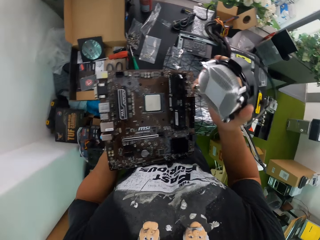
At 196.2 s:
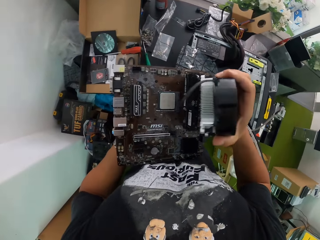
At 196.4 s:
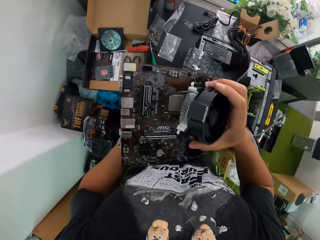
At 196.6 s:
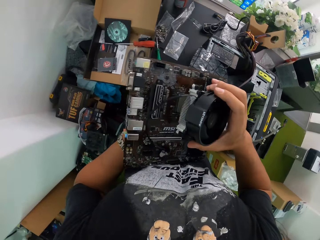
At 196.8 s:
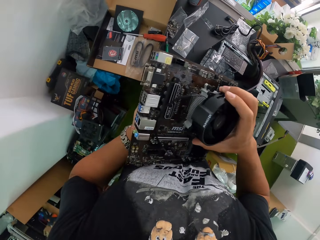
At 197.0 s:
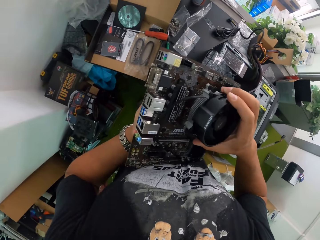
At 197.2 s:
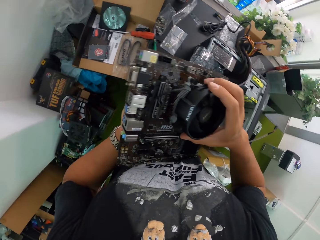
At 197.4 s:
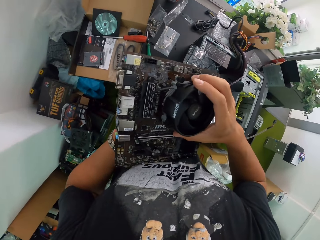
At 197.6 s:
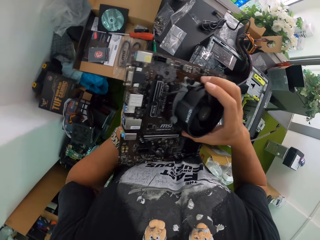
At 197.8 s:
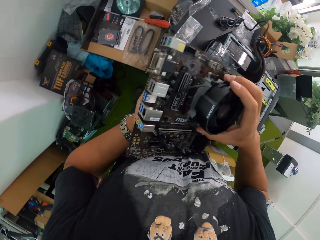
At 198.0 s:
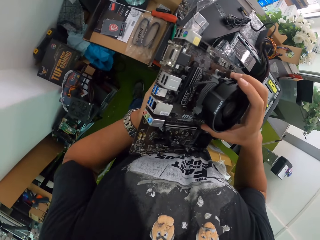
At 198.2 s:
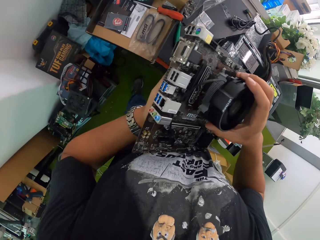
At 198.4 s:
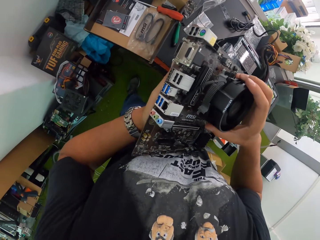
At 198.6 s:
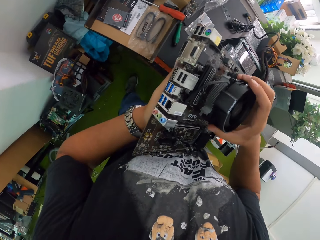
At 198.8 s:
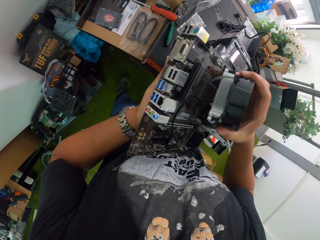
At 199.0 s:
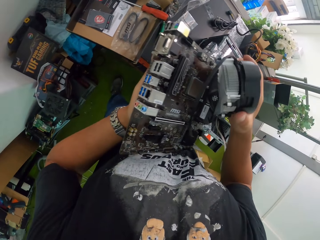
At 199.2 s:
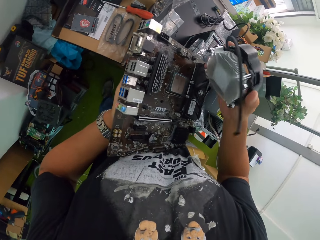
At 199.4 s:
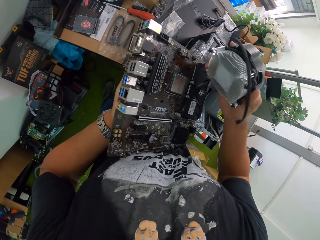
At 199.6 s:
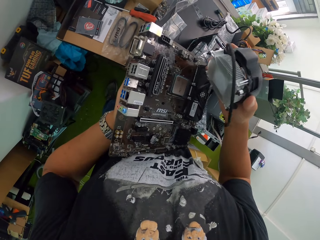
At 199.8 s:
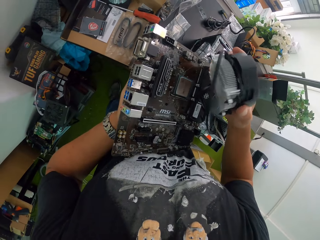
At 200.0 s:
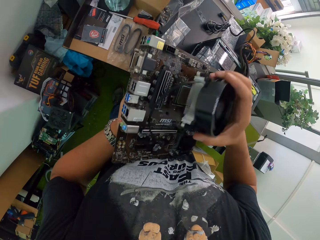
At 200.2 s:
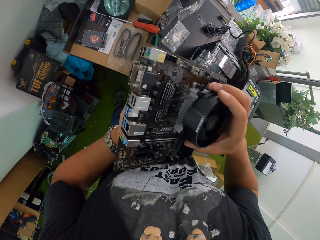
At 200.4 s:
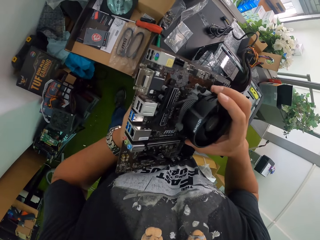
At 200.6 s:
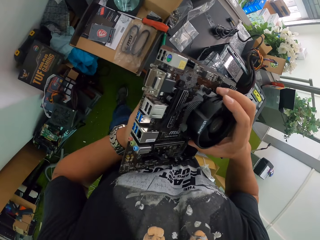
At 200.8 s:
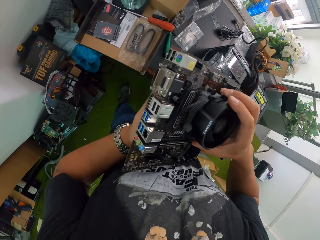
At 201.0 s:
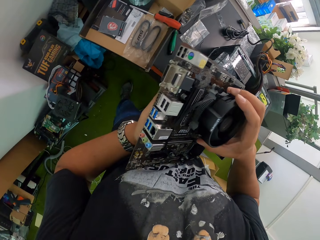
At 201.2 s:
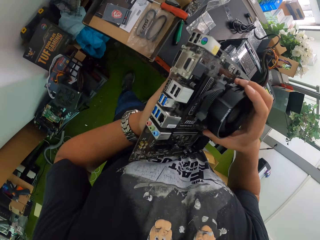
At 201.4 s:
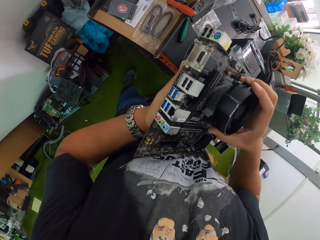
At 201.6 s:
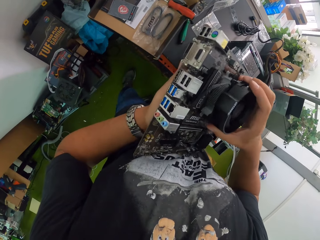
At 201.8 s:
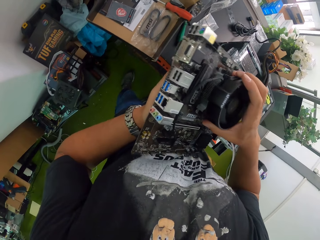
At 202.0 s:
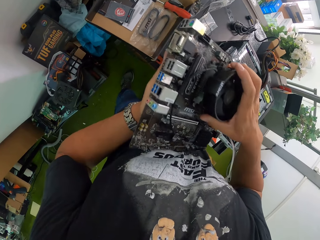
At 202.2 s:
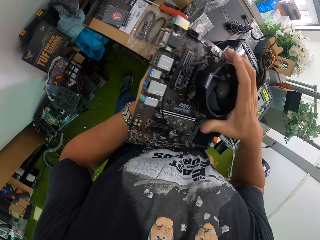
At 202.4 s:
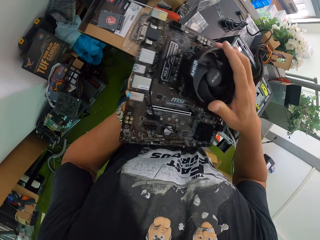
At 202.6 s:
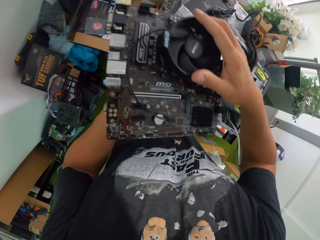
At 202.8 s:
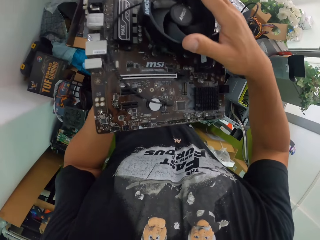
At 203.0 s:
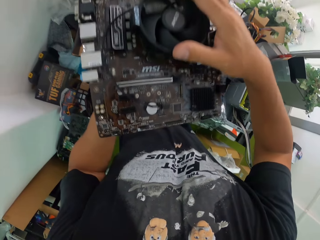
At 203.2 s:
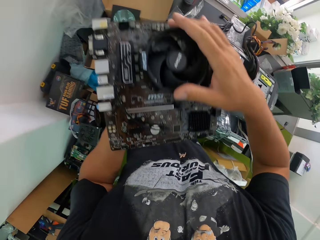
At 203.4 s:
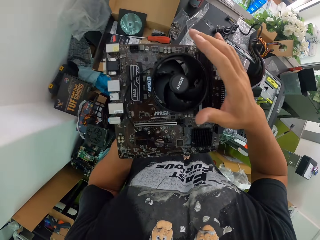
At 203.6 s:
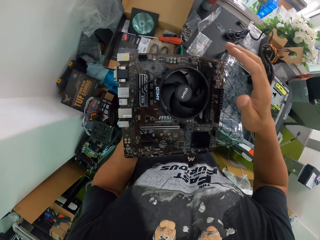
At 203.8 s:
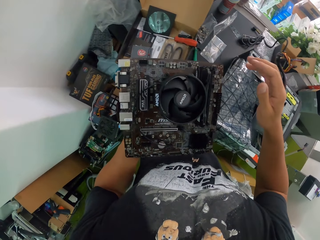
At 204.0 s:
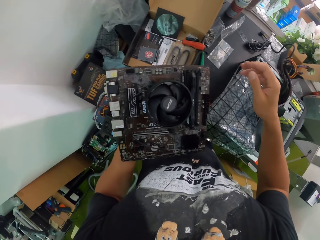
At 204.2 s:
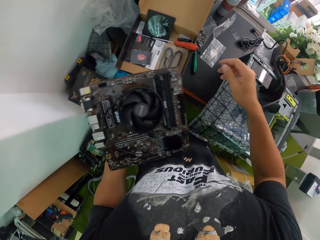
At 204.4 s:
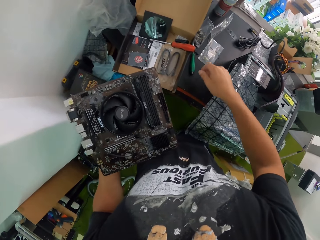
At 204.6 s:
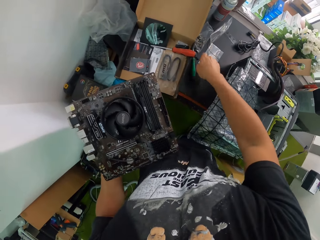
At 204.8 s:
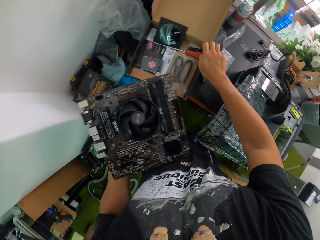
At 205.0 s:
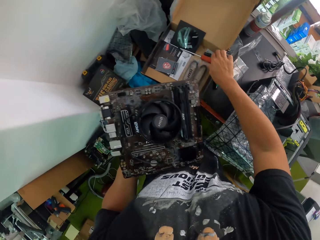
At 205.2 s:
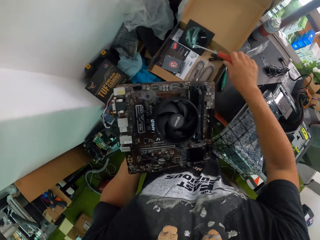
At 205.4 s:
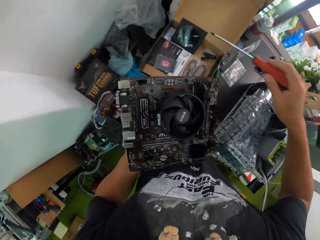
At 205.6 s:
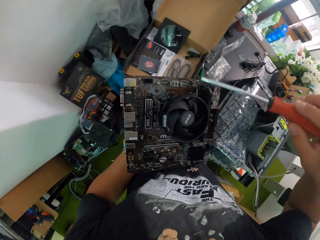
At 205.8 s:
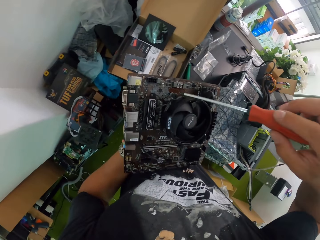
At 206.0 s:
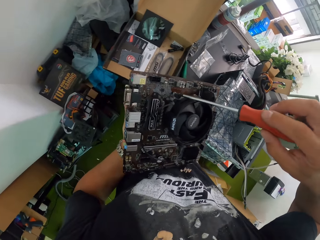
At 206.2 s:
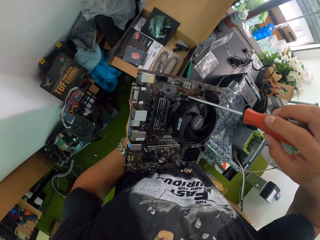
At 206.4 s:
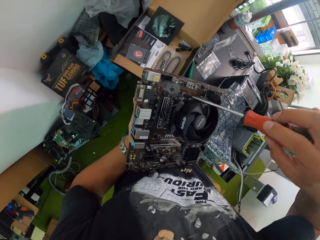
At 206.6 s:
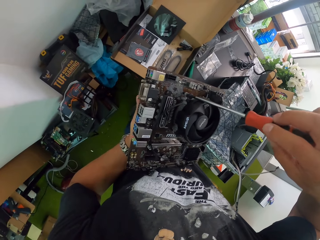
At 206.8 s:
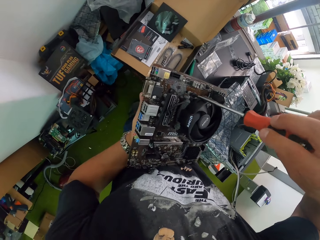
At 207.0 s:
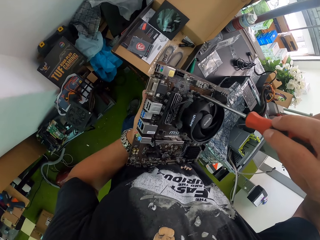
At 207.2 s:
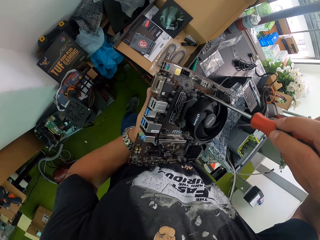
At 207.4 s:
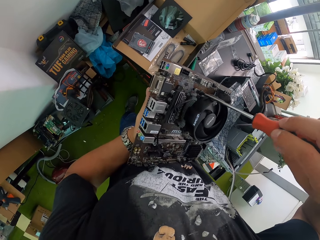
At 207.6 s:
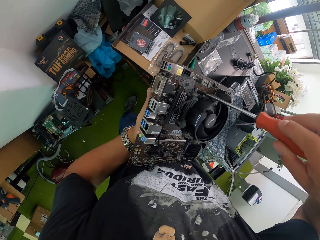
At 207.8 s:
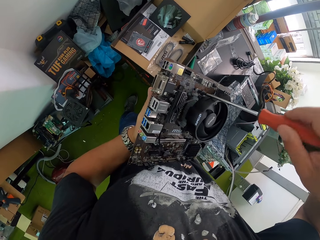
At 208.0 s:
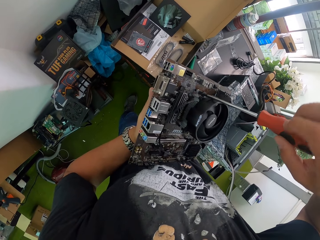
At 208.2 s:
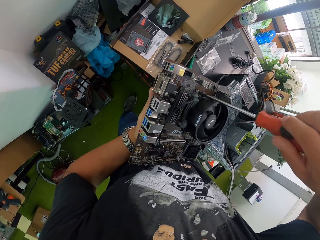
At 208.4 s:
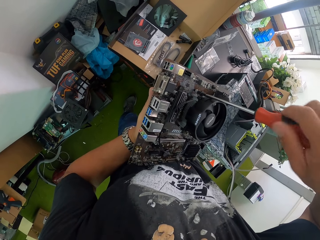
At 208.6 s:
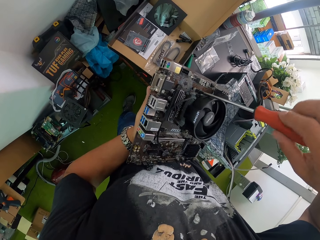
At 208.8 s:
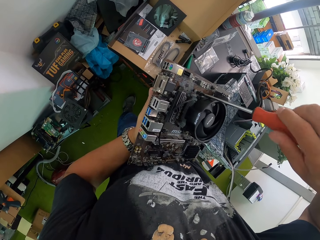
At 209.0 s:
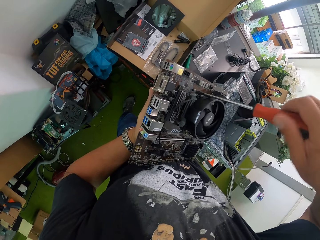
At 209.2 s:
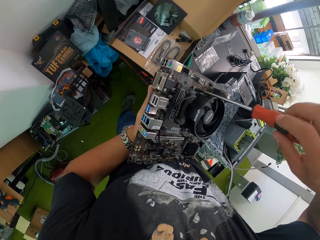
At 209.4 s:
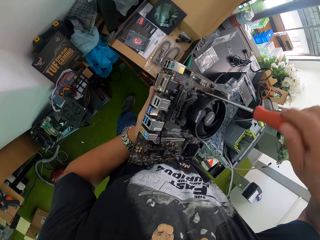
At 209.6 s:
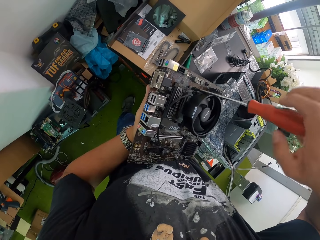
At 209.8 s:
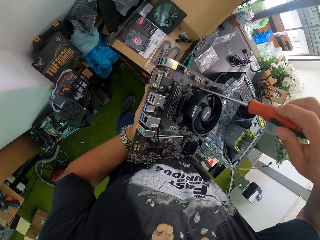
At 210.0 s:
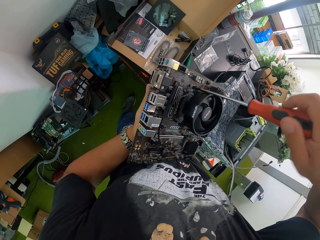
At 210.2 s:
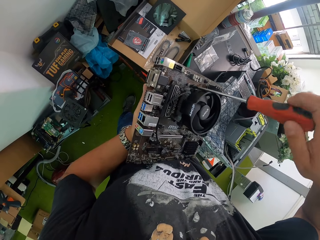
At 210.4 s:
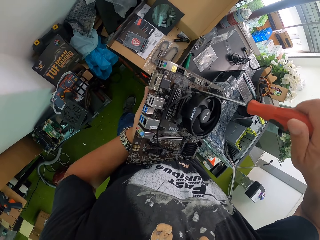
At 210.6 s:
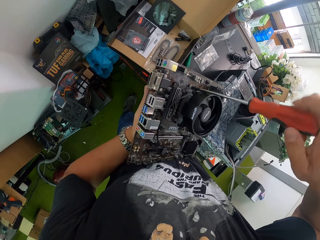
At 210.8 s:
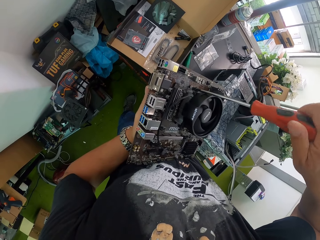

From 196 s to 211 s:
The camera wearer holds the system processor fan or CPU fan over the motherboard with his right hand. He fits the CPU fan on the motherboard. He raises the system processor fan with his right hand. He fixes the system processor fan to the motherboard with his right hand. He picks up the screwdriver from the box with his right hand. He tightens a screw on the motherboard with the screwdriver in his right hand.

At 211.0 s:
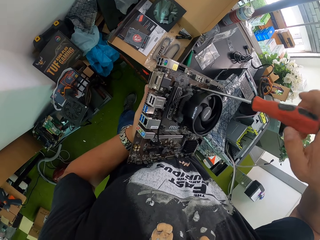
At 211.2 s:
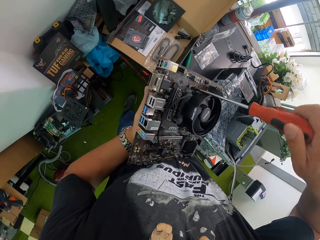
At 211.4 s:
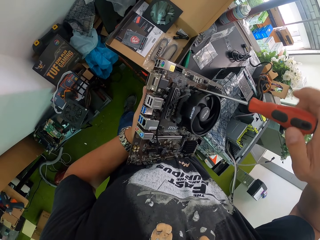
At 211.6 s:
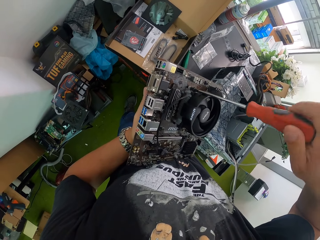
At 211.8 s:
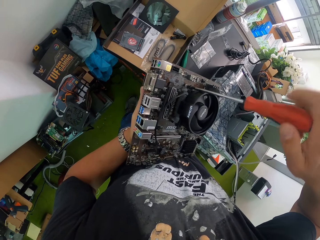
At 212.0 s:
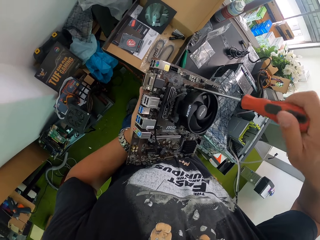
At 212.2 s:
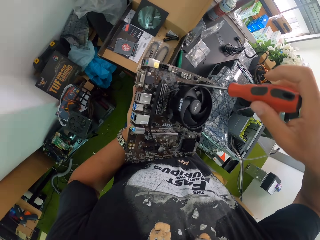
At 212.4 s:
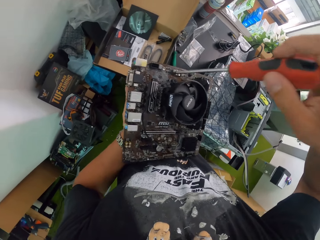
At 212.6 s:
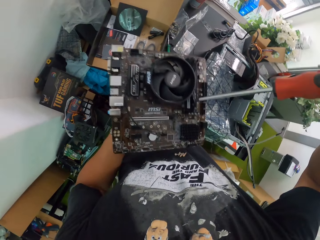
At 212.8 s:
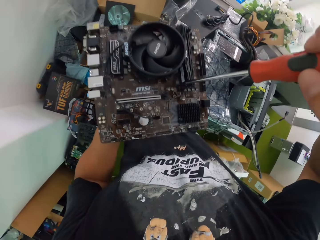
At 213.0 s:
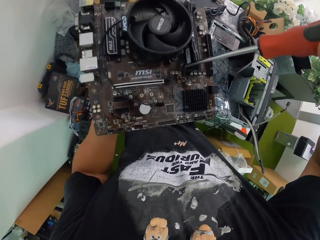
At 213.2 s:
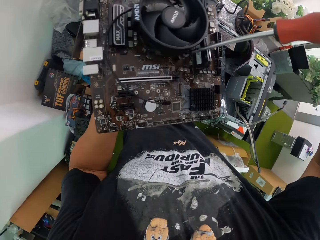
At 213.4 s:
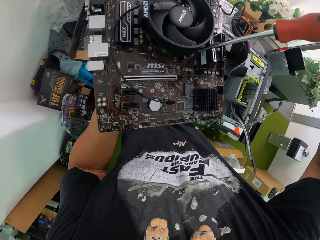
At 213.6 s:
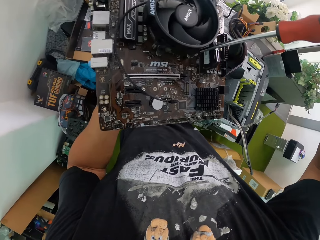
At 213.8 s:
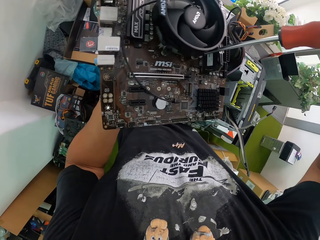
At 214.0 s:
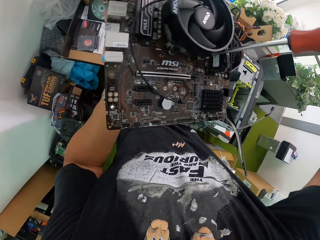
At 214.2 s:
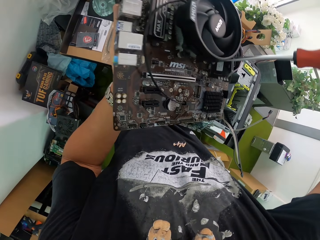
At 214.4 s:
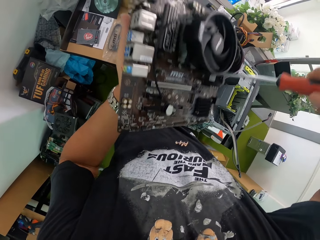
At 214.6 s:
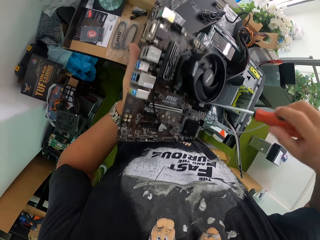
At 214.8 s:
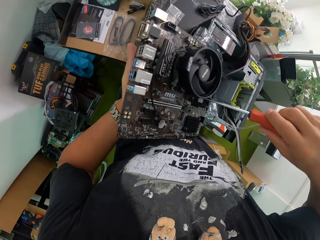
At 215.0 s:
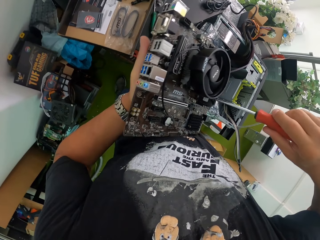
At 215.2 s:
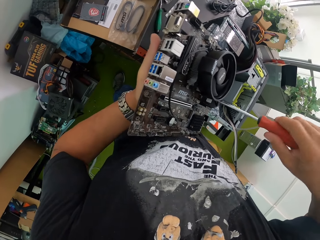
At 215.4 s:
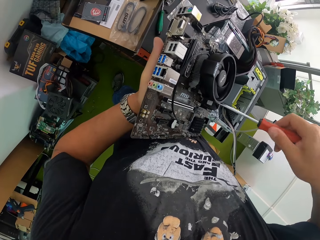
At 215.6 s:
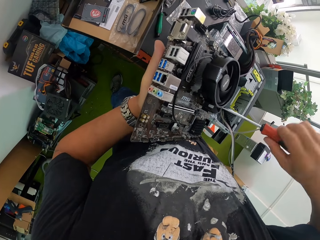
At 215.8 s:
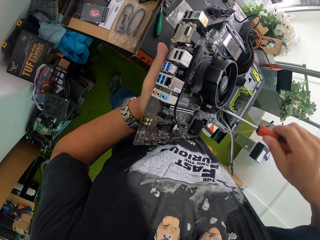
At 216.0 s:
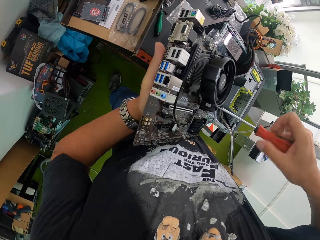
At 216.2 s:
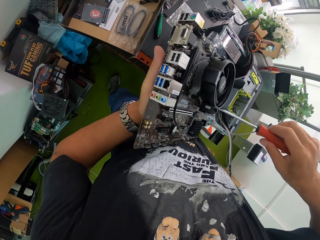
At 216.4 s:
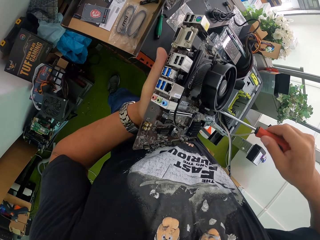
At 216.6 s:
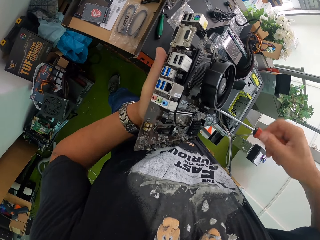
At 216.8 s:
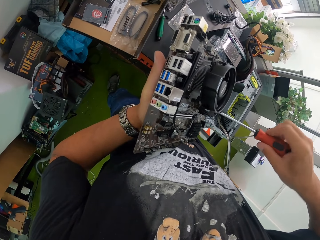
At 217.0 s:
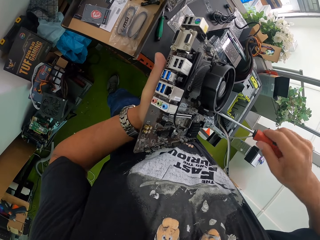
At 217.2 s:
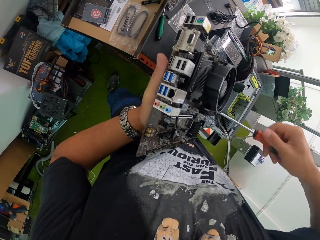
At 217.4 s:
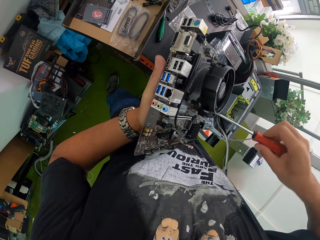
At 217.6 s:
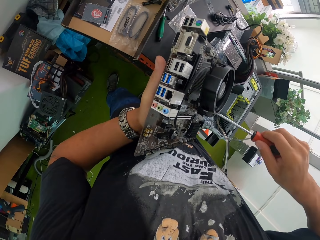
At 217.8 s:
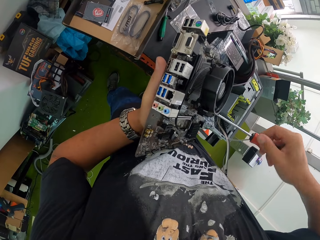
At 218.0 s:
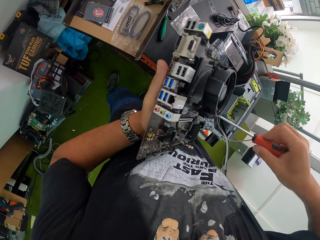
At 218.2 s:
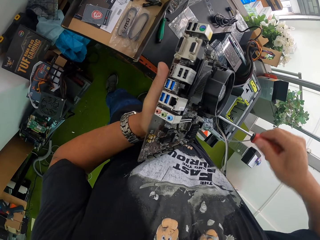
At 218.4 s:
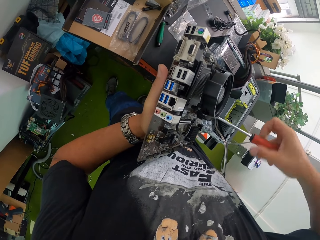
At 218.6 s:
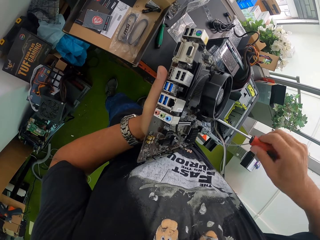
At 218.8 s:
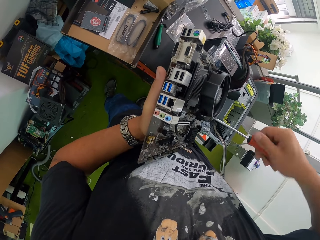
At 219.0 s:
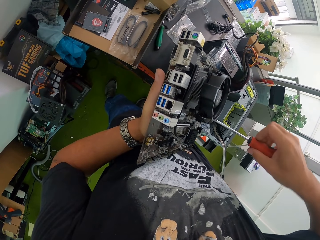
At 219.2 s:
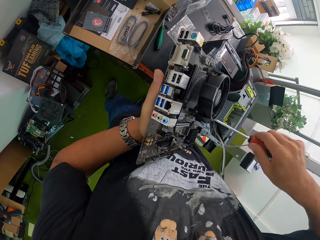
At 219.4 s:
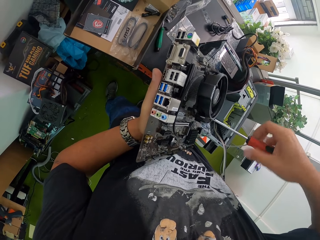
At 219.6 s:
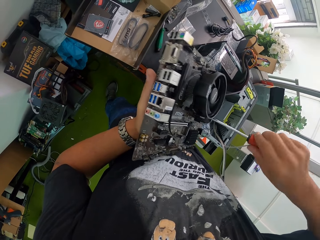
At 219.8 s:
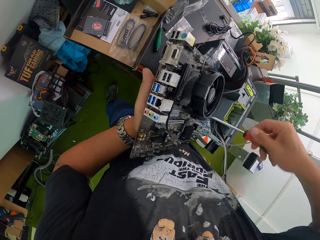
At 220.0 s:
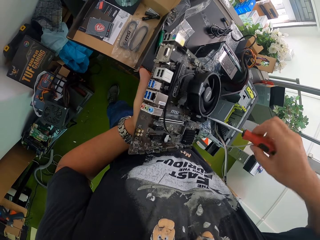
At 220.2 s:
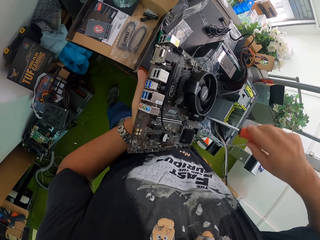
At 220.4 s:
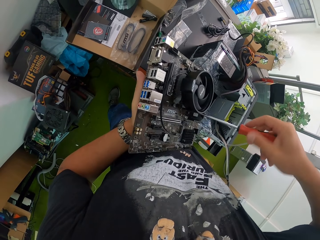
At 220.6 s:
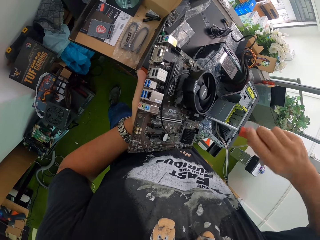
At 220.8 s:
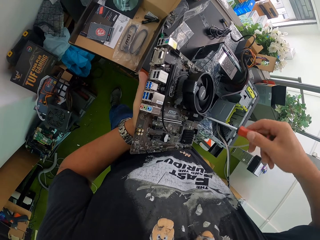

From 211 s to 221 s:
The camera wearer tightens a screw on the motherboard with the screwdriver in his right hand.
